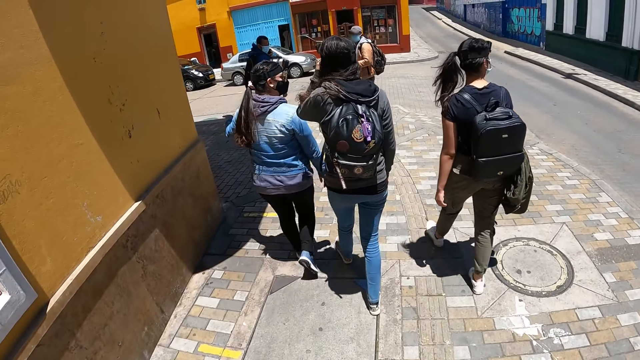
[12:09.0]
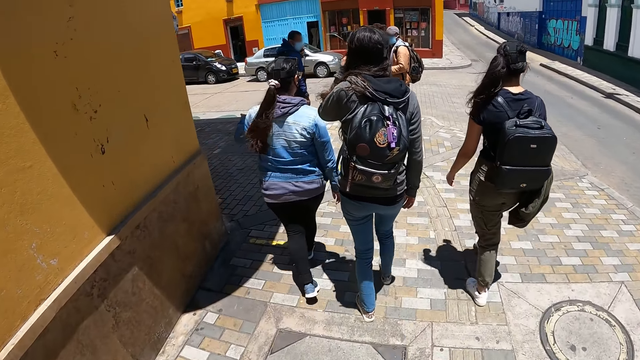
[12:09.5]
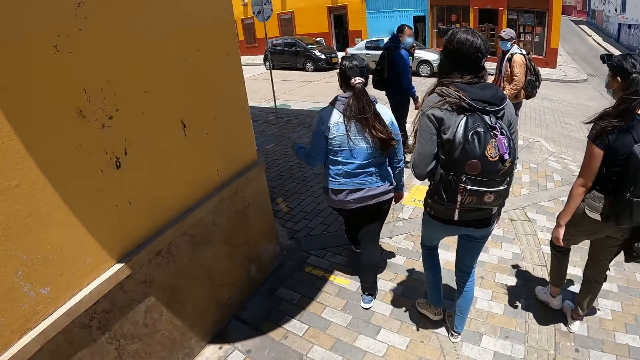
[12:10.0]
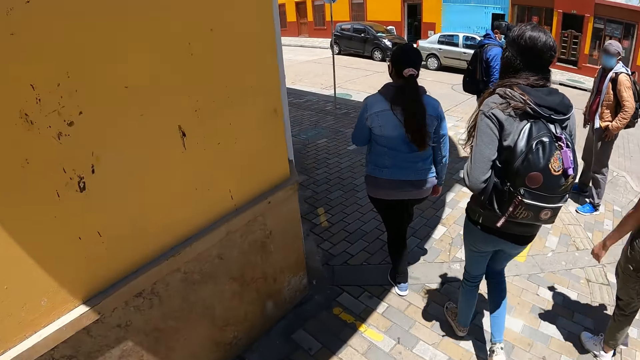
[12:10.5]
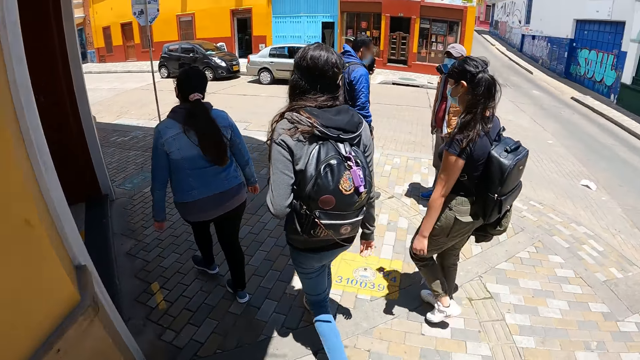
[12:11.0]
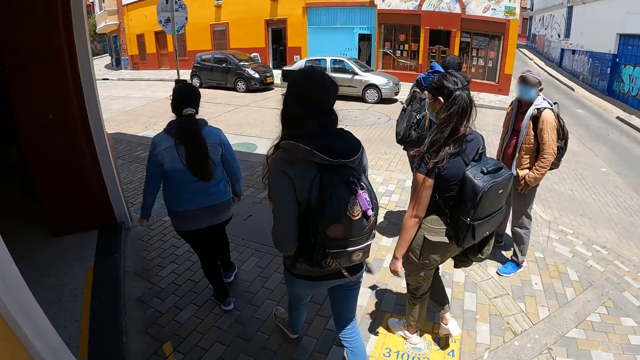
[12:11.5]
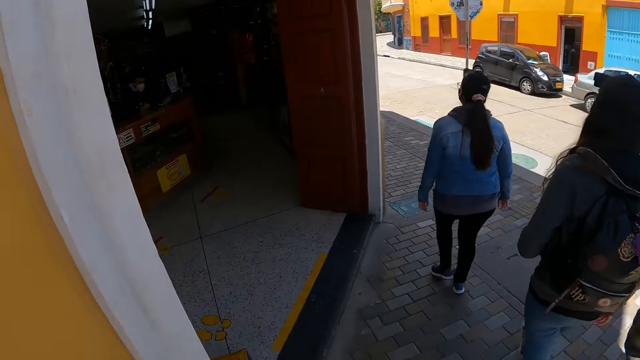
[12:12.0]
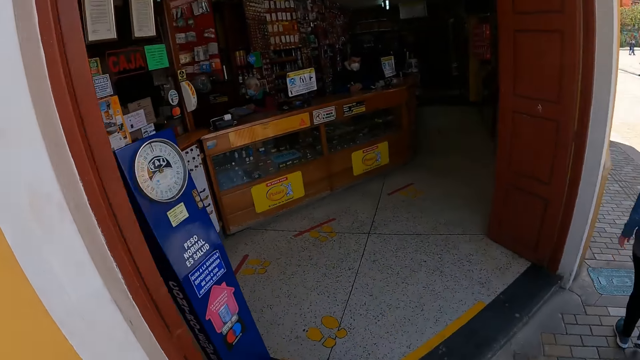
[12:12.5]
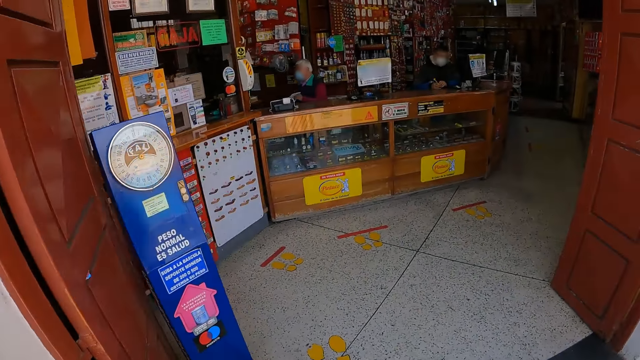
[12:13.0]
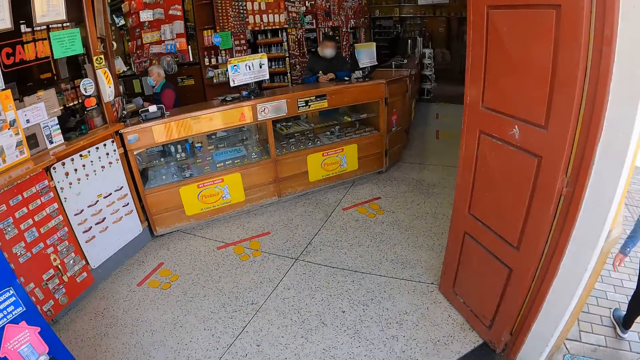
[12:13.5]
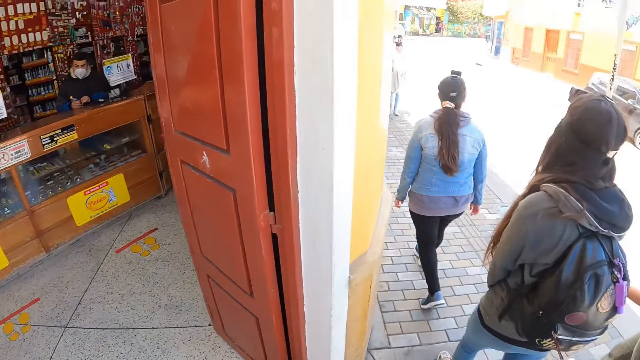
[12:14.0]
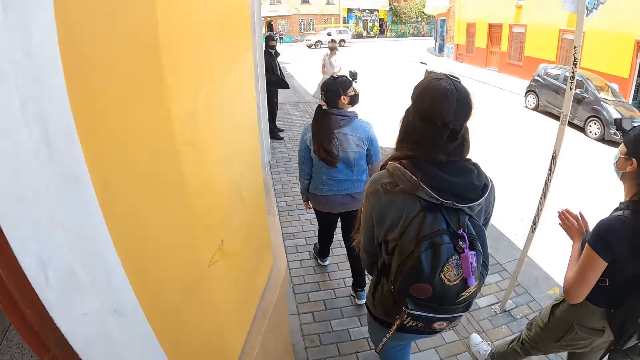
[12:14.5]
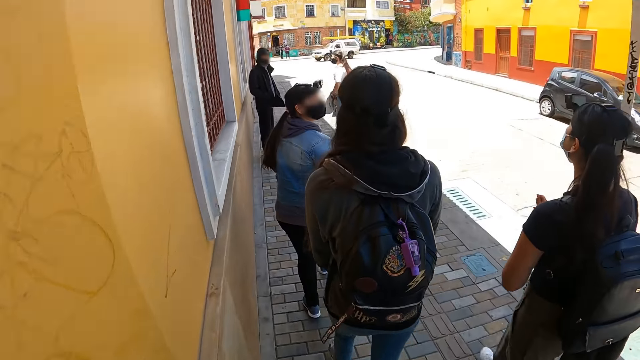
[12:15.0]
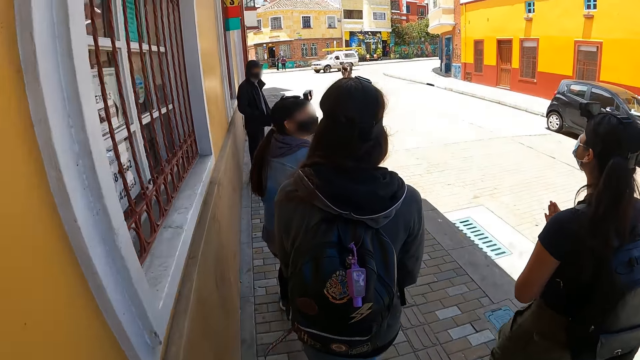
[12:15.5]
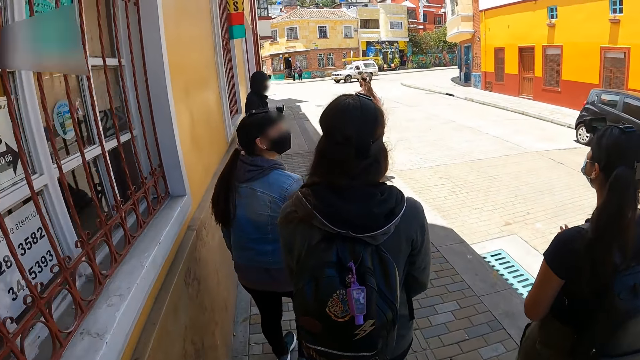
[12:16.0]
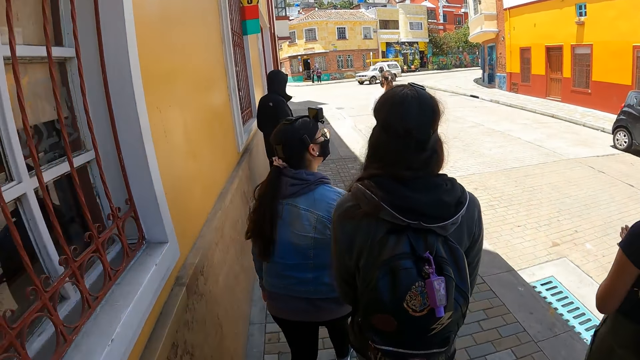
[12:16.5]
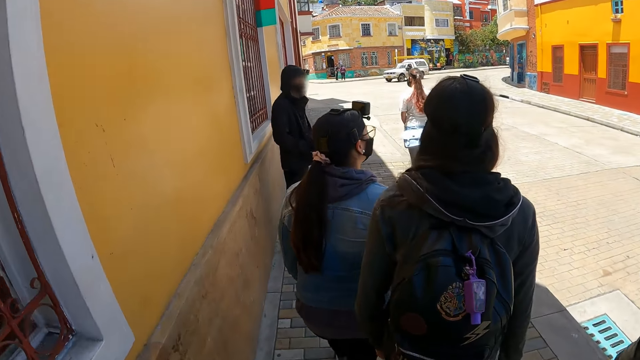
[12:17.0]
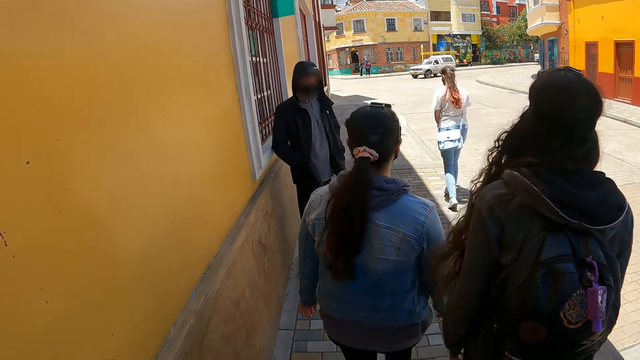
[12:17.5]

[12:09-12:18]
A lady rubs her hand.

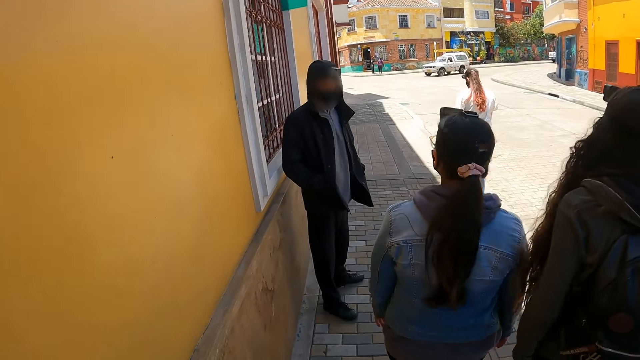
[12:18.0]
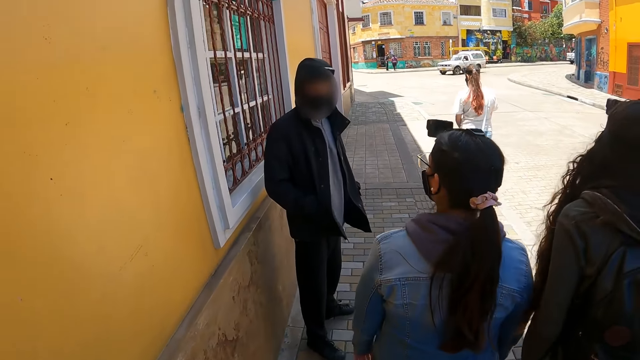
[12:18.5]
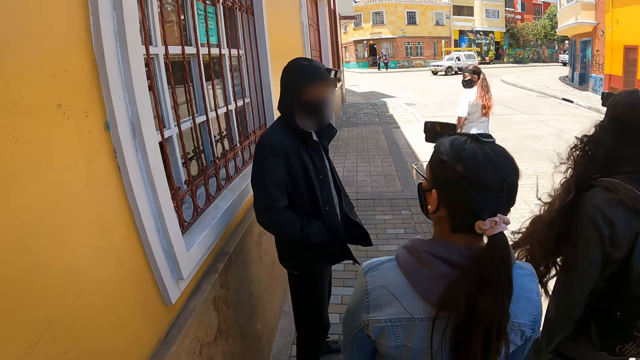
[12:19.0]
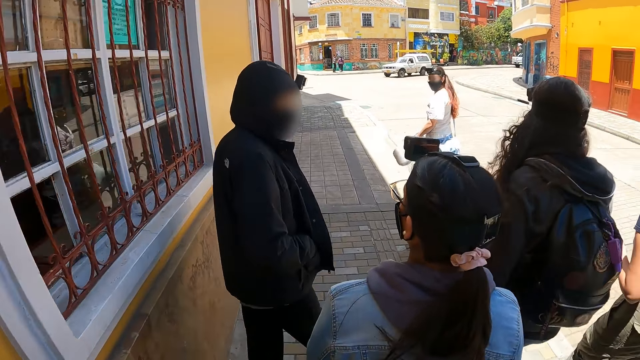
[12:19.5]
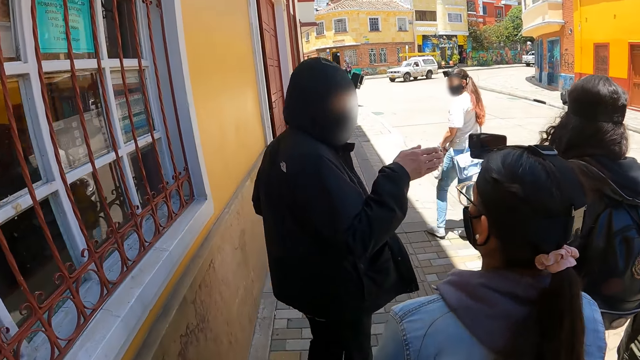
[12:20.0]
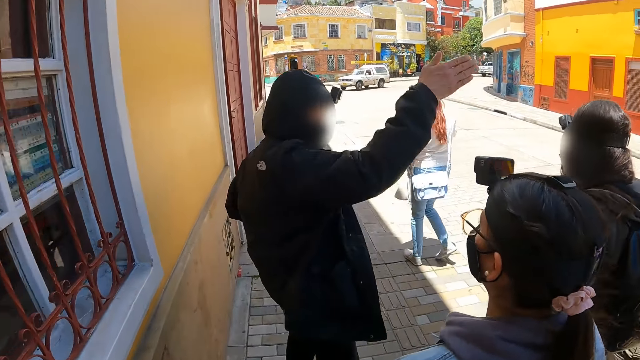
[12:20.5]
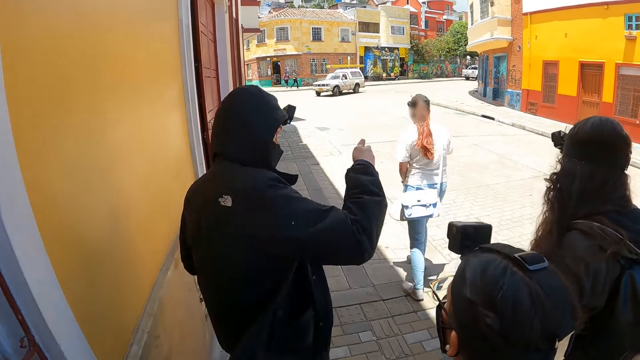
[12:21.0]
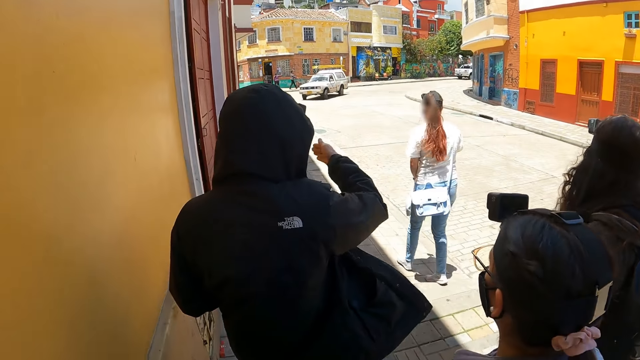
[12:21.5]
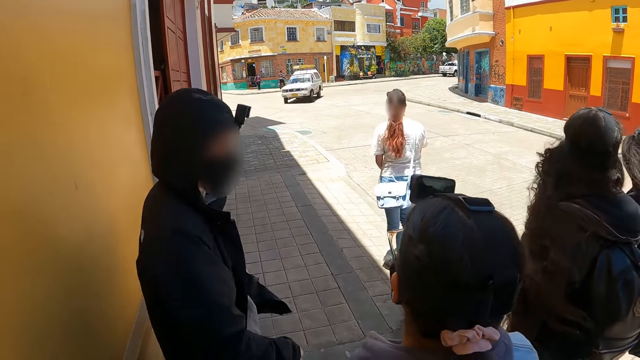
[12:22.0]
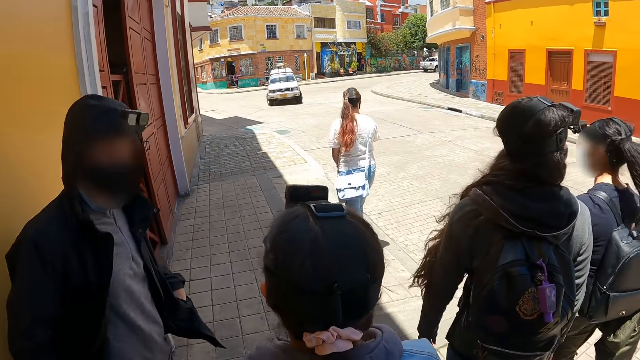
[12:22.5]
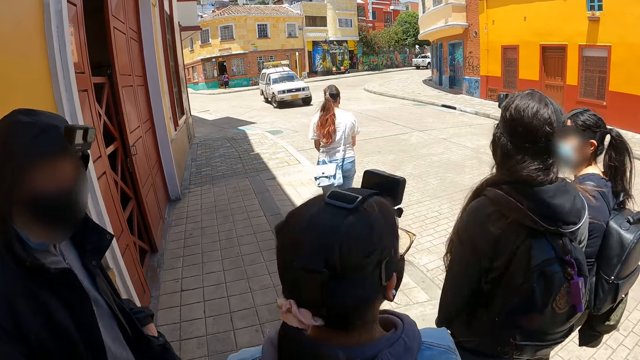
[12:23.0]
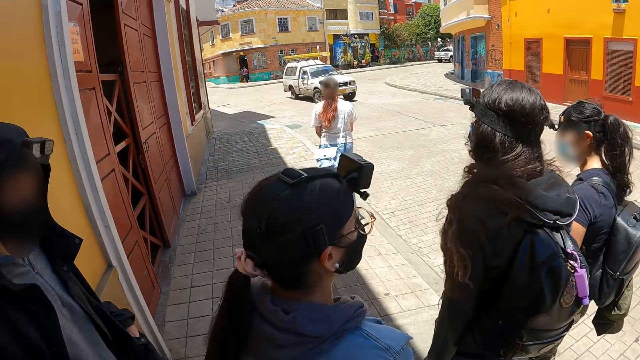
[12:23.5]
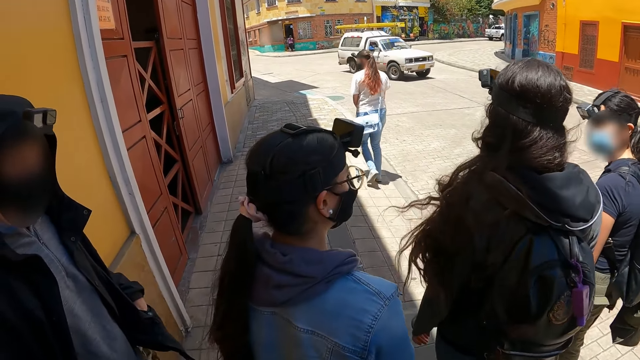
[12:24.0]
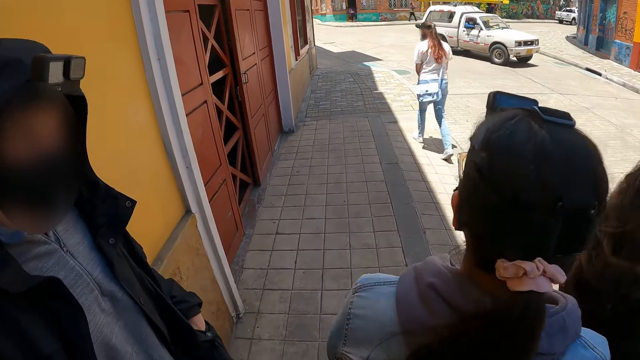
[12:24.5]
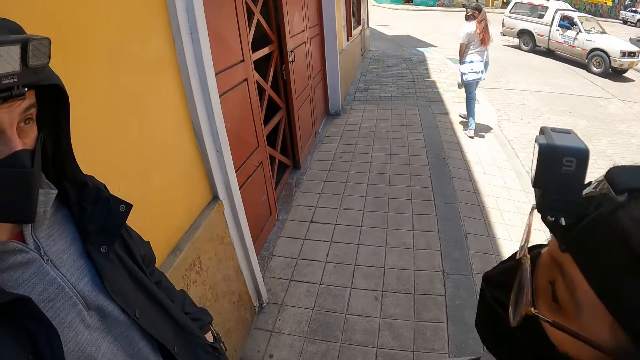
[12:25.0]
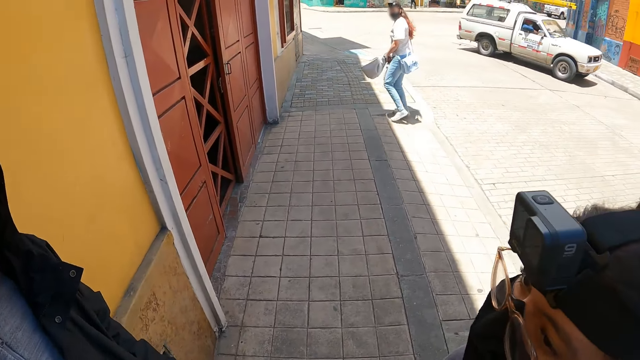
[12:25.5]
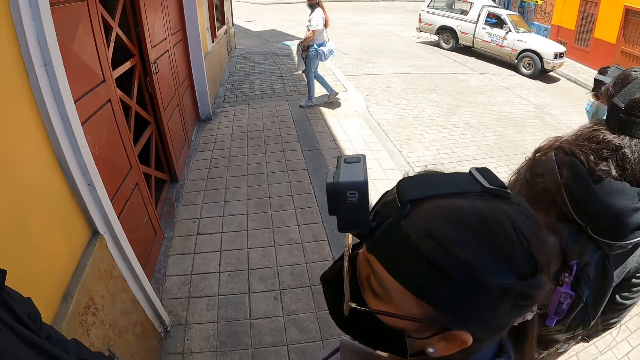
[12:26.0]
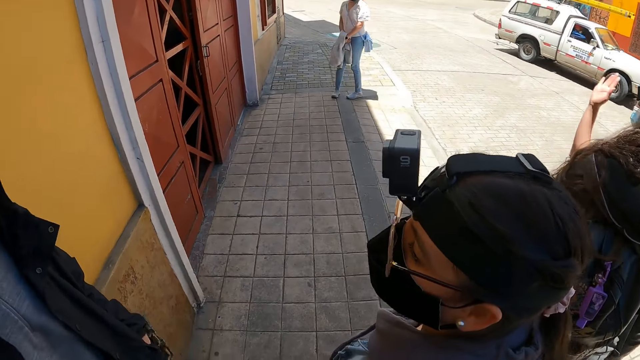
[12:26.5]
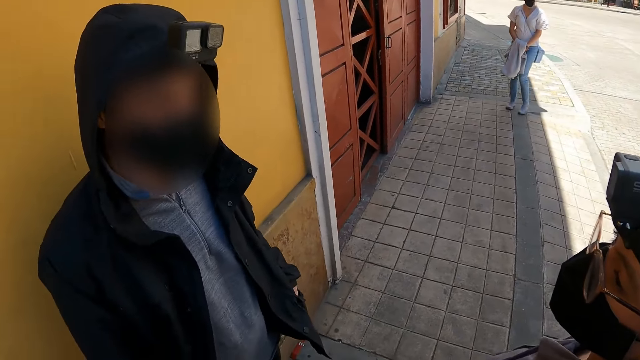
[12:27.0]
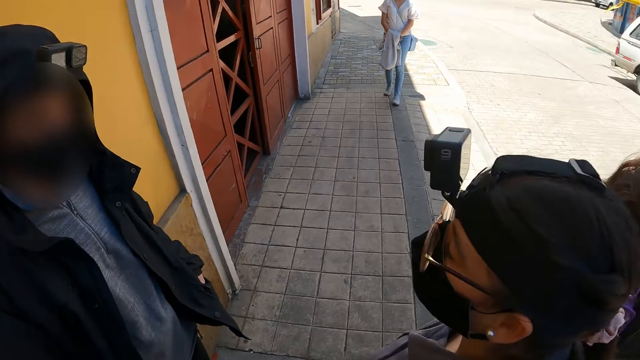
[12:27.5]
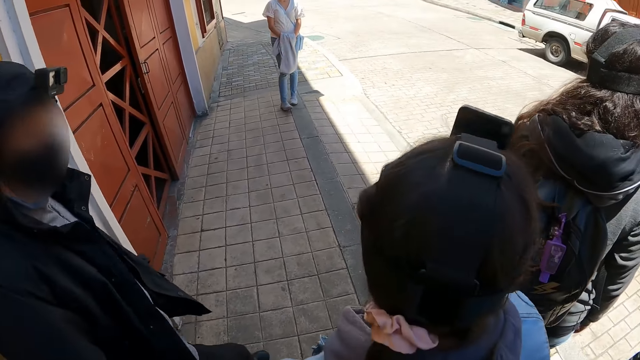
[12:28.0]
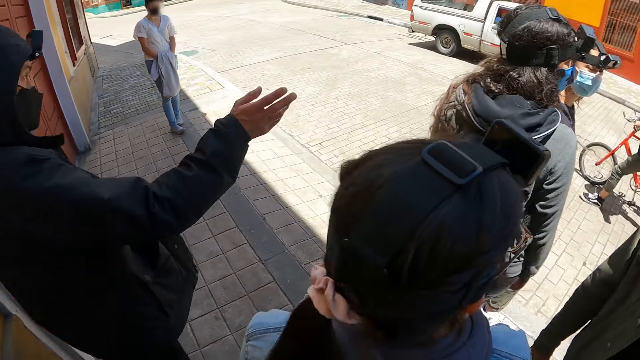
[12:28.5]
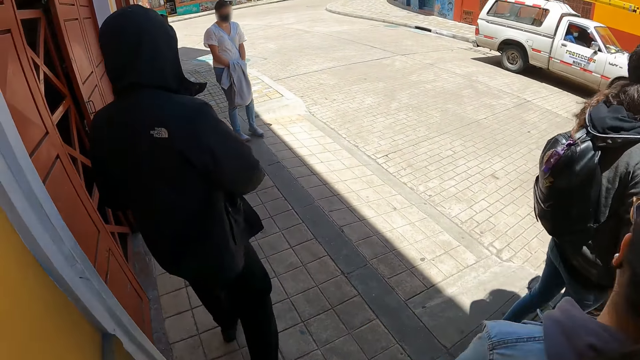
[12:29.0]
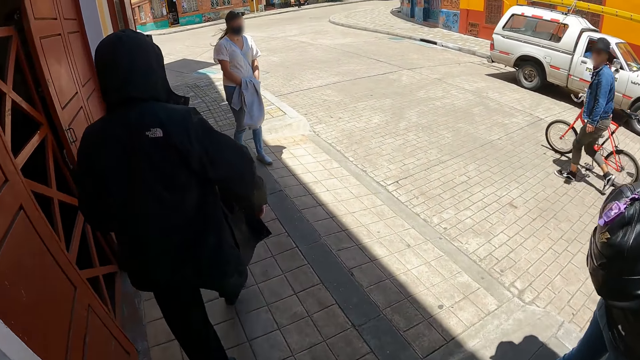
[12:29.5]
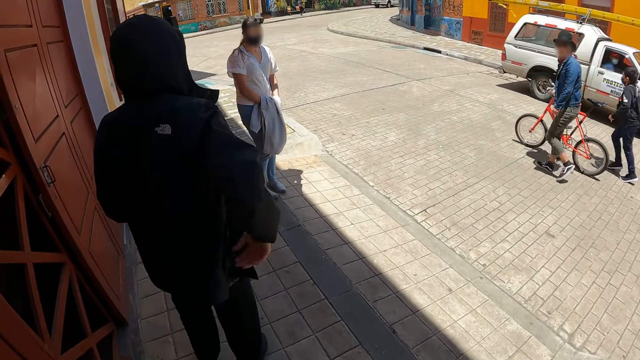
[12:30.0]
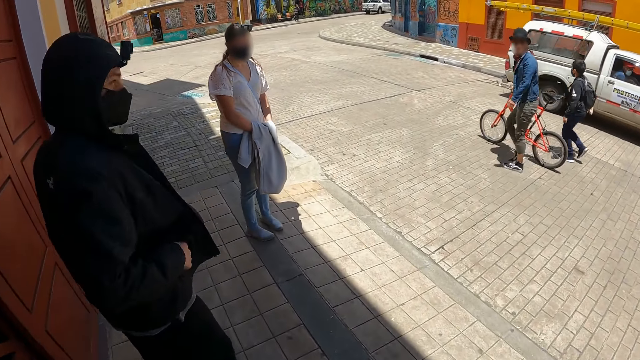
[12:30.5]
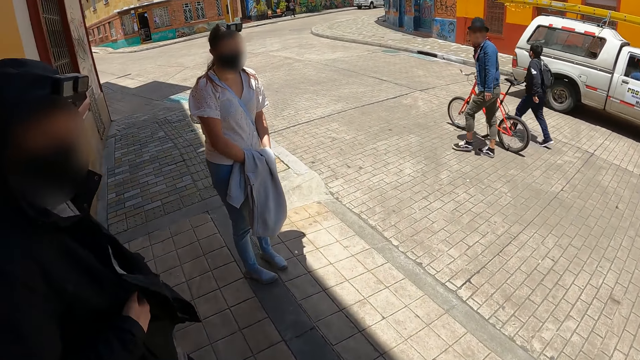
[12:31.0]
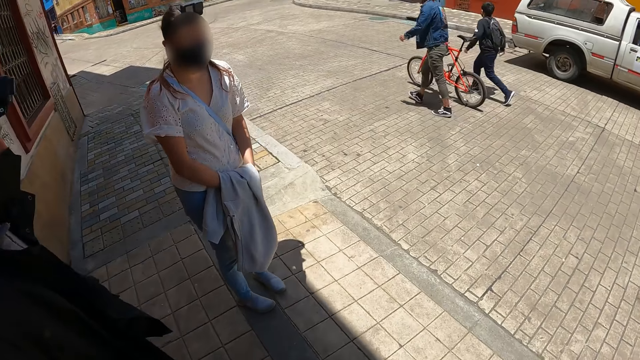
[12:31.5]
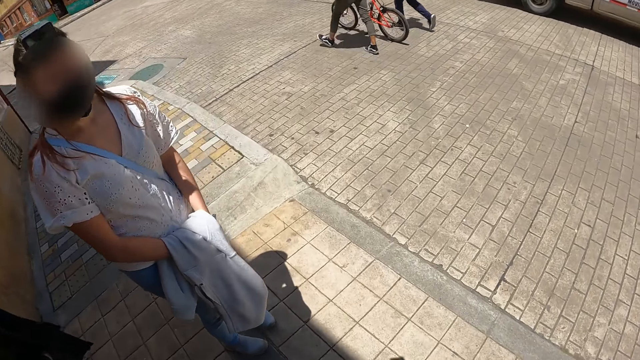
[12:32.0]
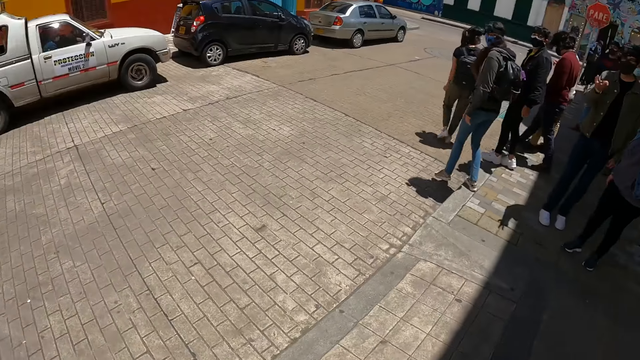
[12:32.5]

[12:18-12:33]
A man walks around and lifts his hand. A lady walks around. The camera wearer looks around. The man walks around. The camera wearer walks on the pavement.
